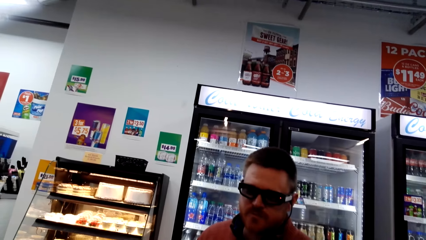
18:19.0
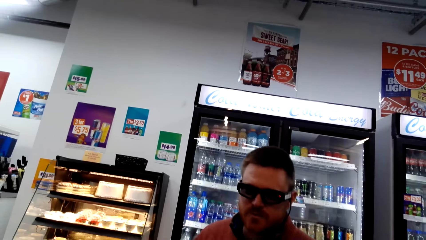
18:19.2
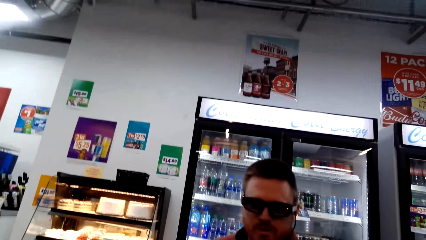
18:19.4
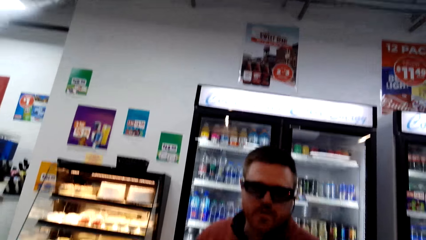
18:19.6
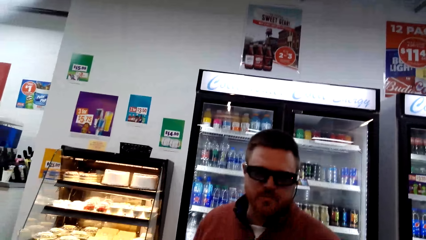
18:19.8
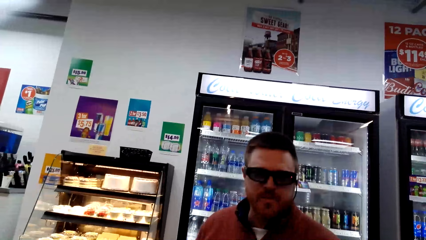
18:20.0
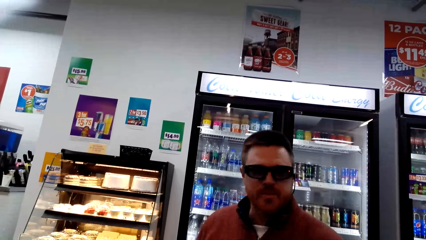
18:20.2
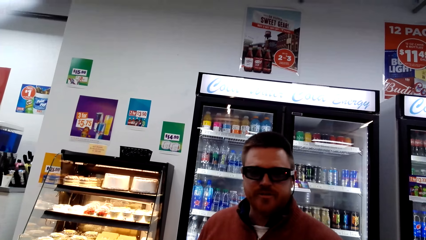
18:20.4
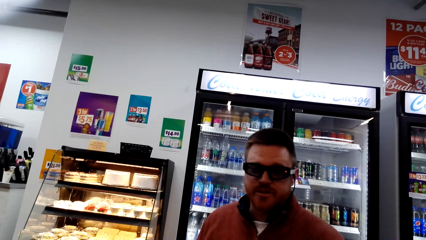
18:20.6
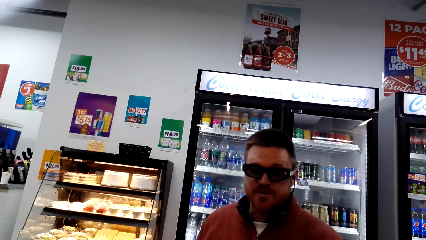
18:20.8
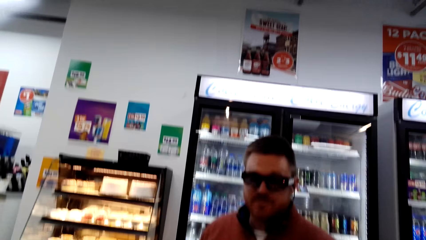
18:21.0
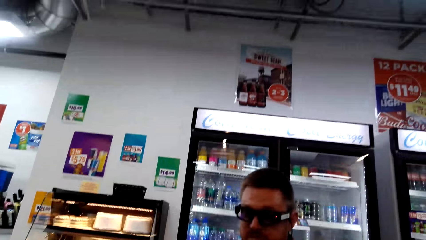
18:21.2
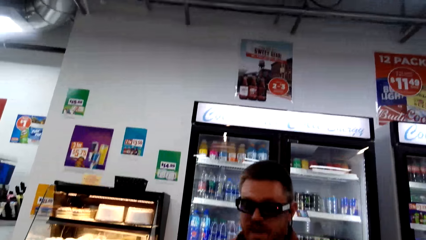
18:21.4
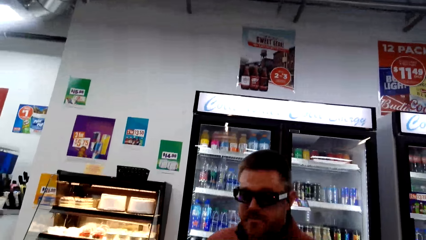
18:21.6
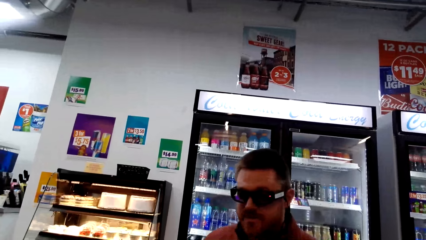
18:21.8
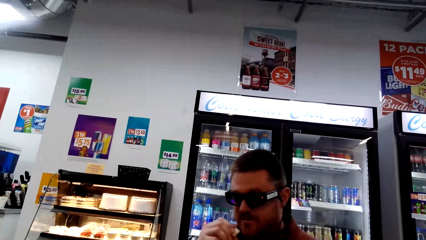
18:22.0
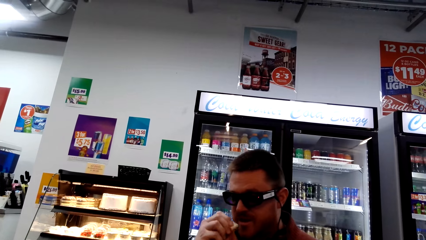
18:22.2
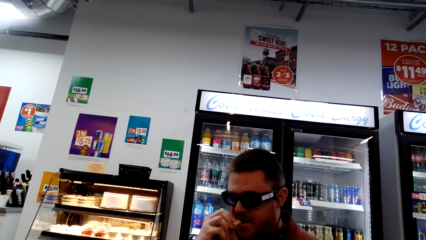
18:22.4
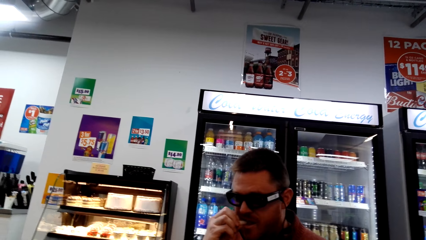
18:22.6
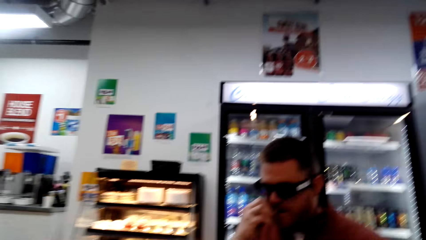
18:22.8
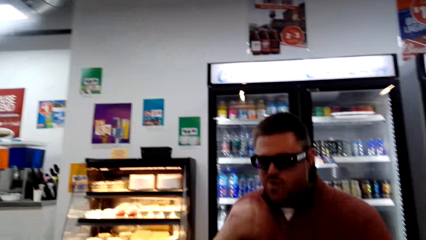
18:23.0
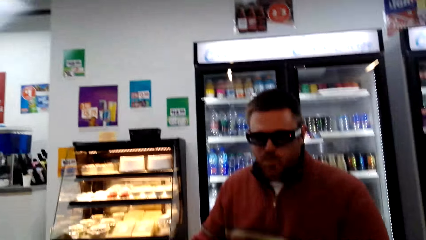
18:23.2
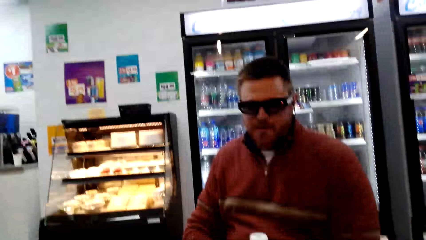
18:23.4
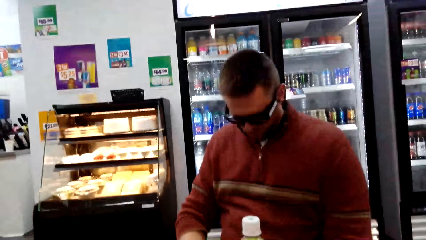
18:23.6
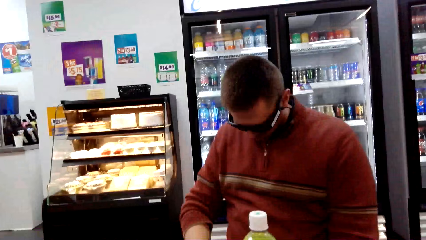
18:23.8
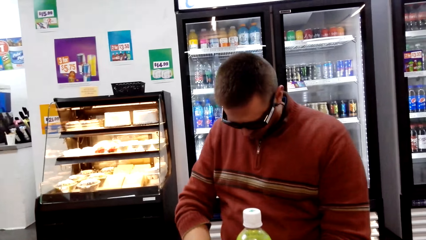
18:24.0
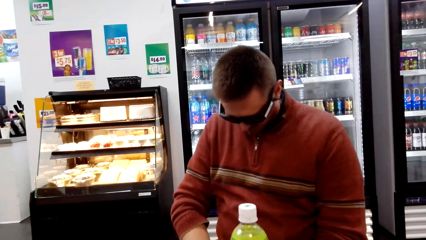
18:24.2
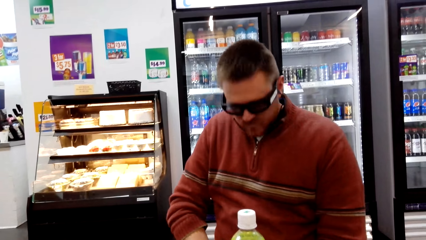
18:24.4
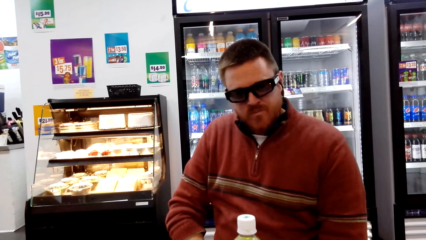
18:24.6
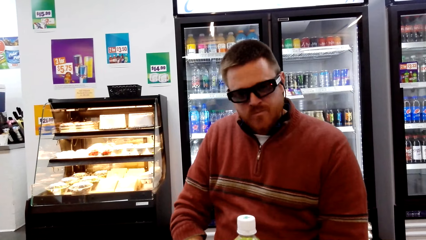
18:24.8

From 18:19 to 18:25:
A person talks to the camera wearer.

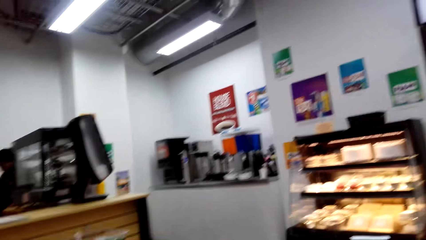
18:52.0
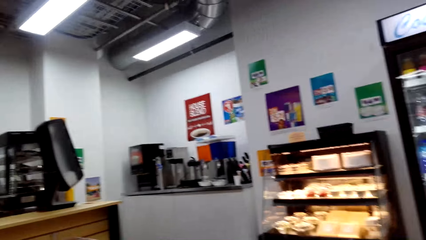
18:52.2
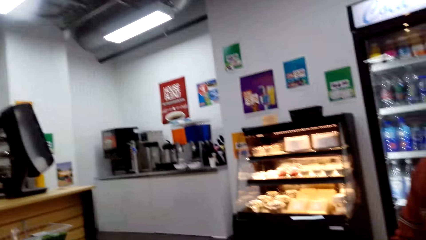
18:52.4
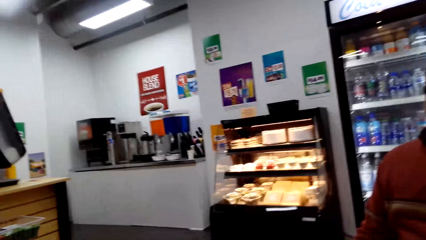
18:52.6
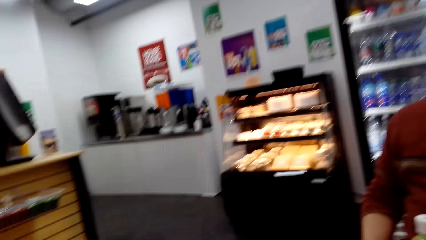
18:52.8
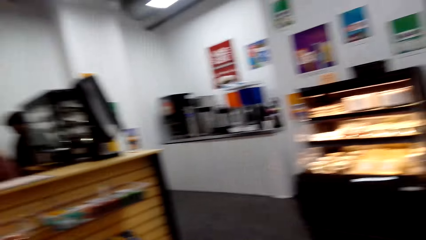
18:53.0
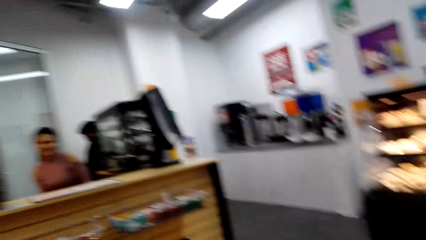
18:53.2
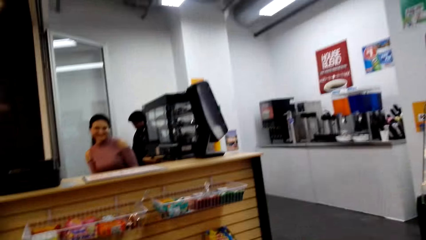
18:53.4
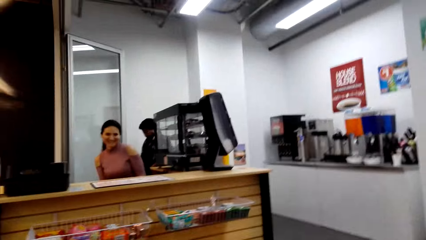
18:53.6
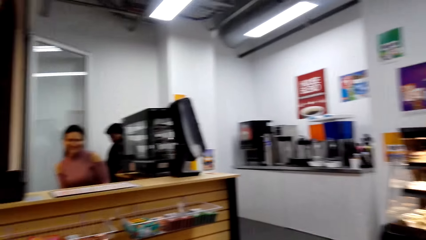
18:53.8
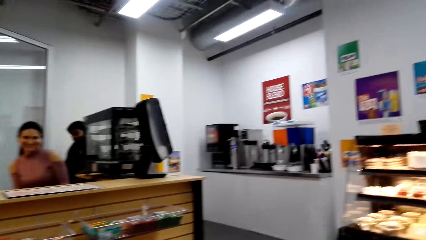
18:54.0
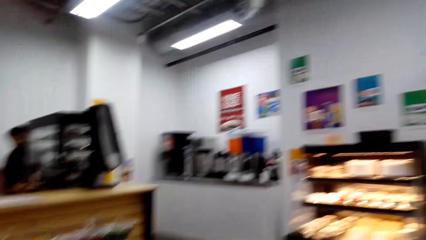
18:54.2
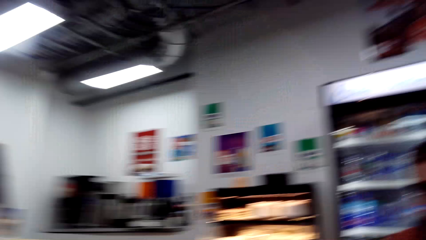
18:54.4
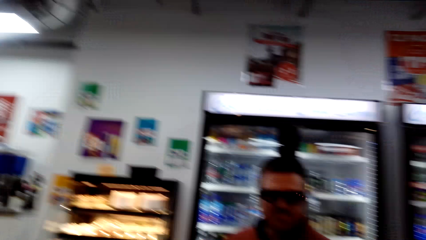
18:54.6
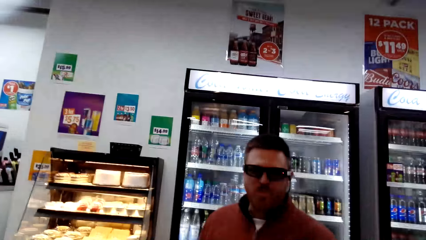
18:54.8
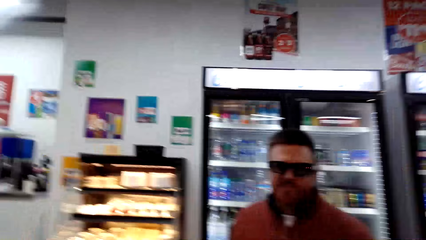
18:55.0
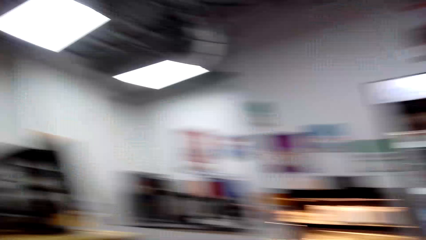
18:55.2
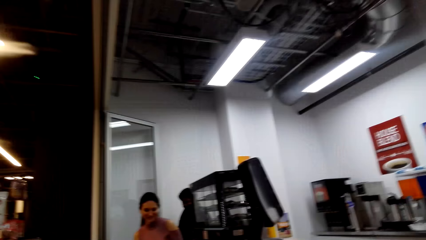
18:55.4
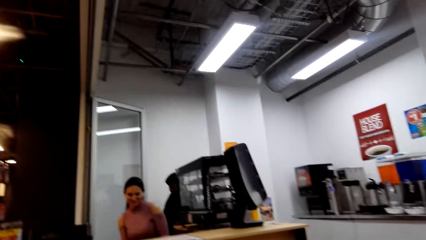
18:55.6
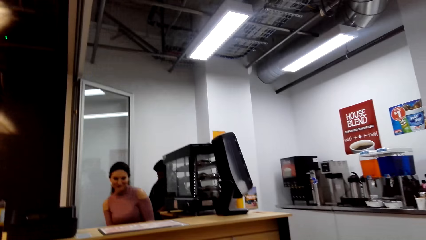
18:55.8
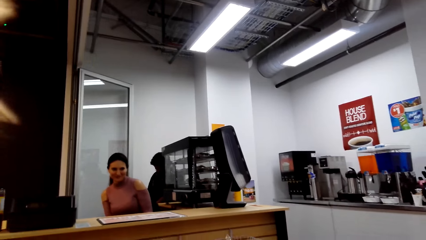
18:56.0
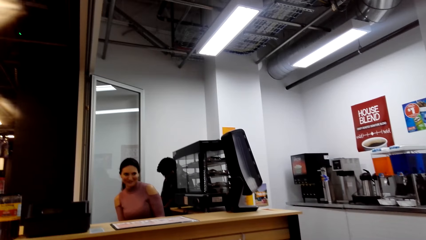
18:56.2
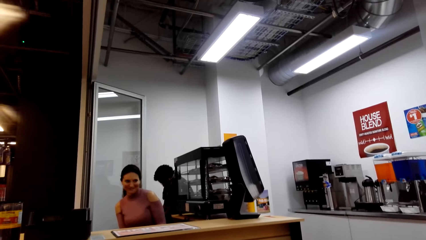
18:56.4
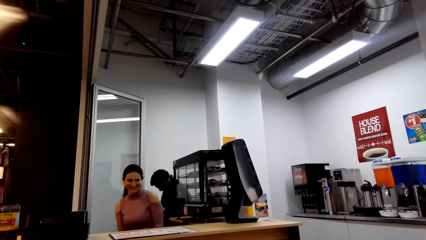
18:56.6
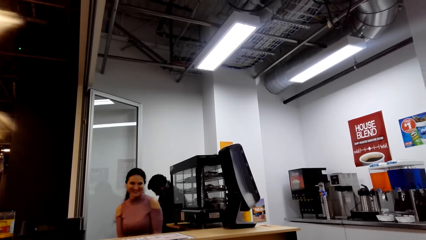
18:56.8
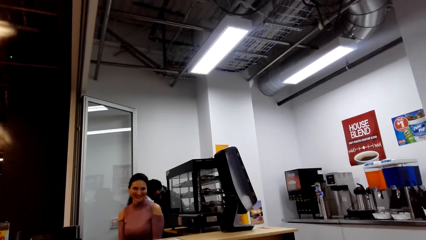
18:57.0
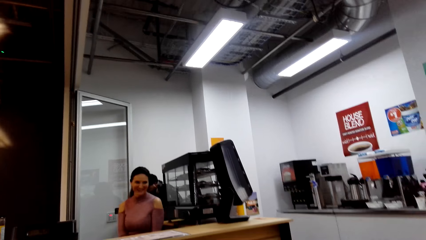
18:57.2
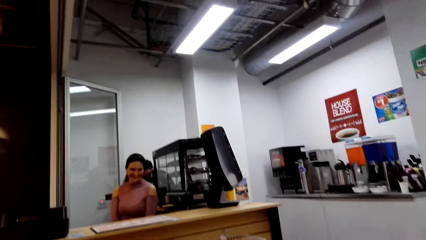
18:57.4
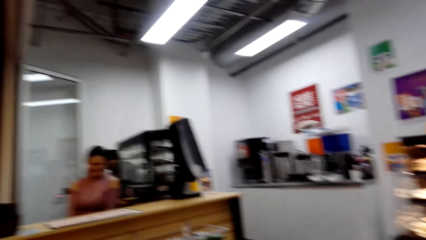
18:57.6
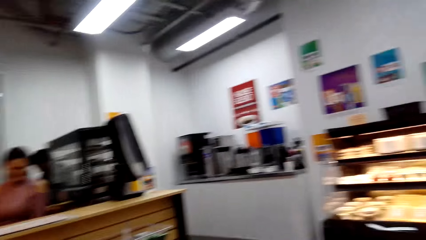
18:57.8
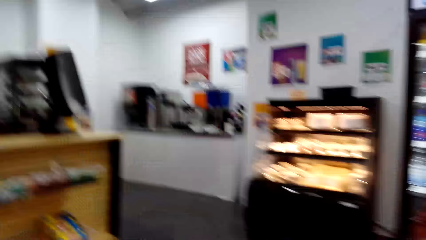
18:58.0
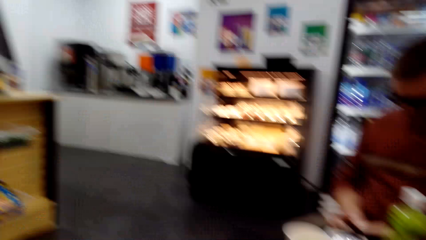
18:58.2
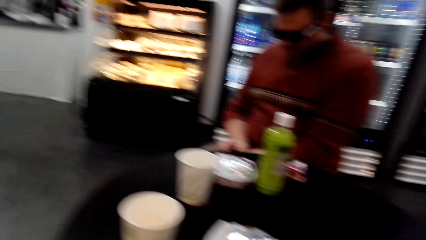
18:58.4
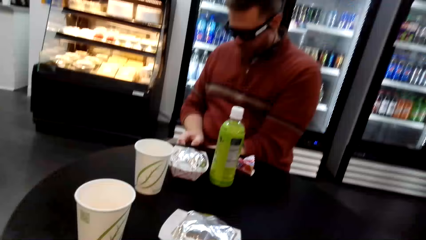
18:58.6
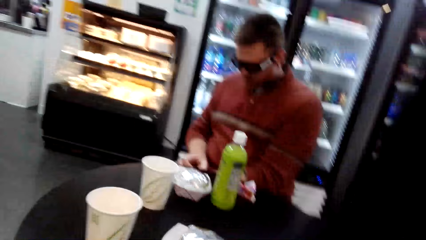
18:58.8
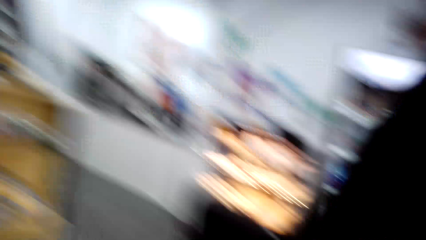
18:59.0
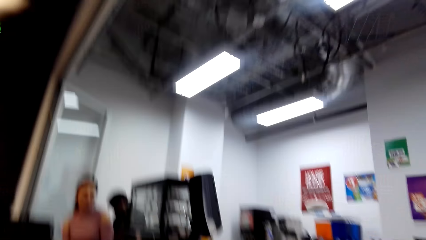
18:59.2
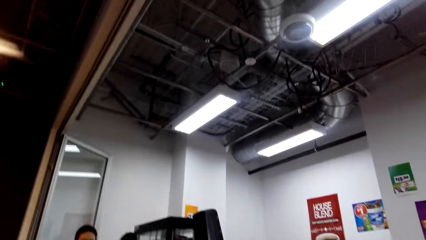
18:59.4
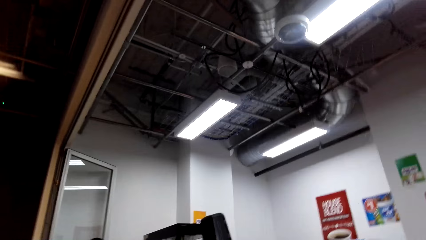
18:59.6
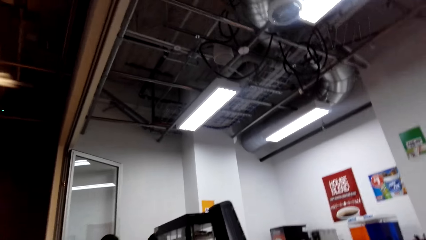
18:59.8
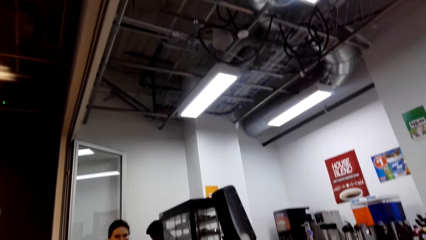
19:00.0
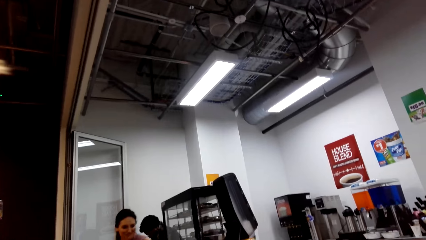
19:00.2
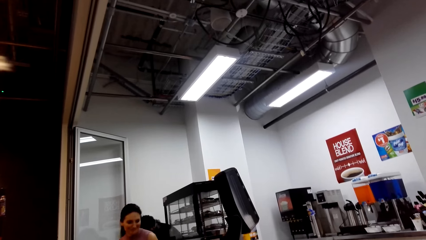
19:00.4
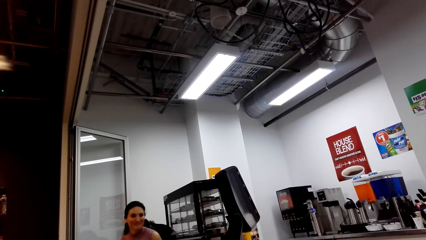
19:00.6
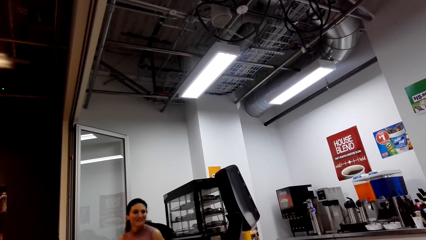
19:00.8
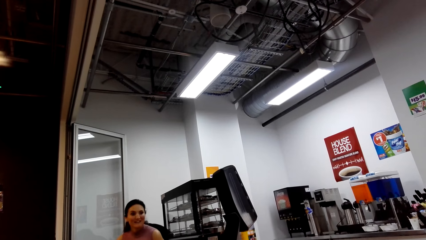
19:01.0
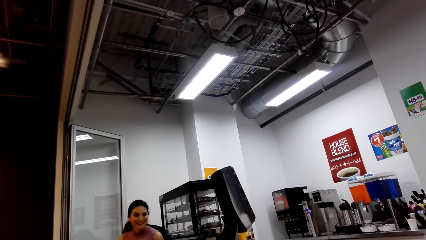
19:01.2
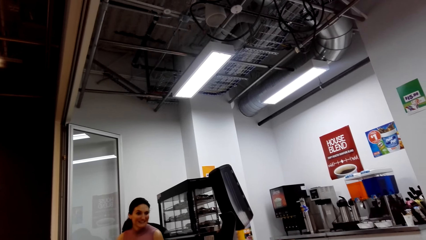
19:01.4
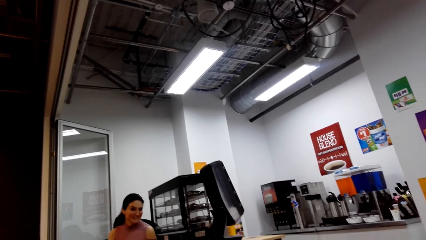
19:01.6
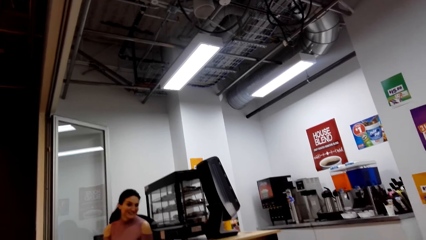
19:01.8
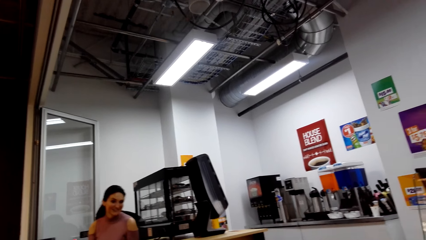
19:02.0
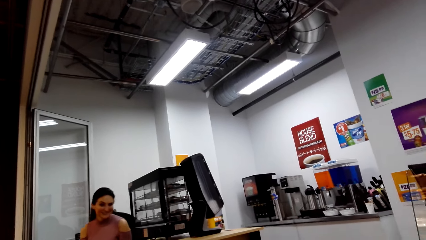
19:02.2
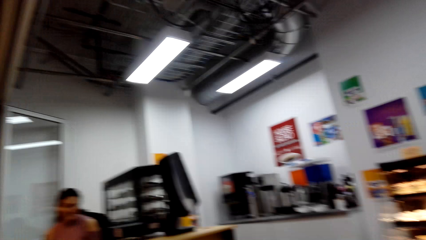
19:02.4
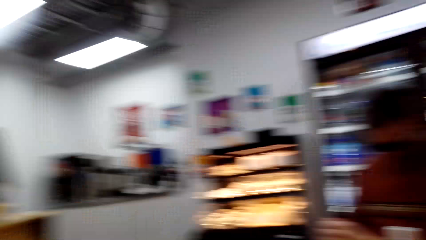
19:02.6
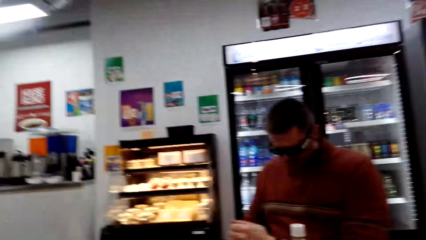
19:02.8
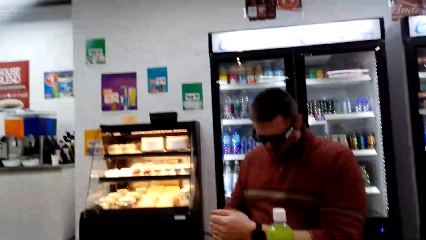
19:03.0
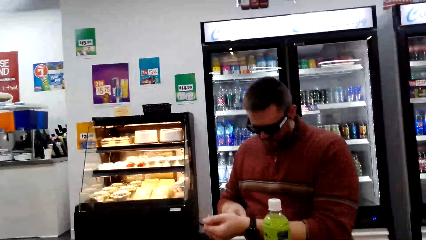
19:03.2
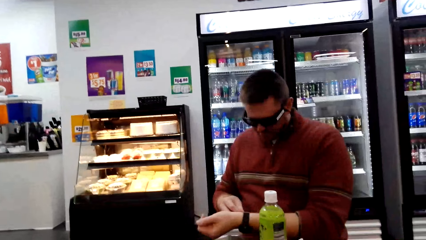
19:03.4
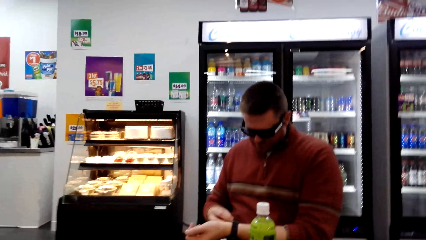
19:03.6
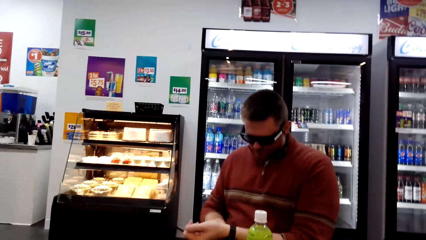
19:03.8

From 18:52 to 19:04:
The camera wearer turns around the supermarket.
